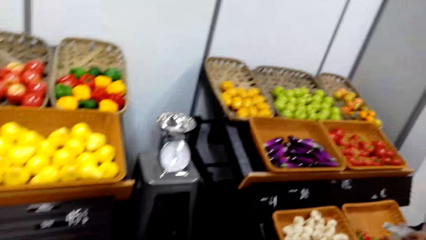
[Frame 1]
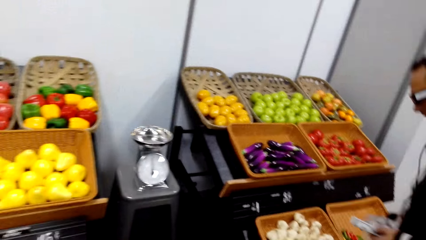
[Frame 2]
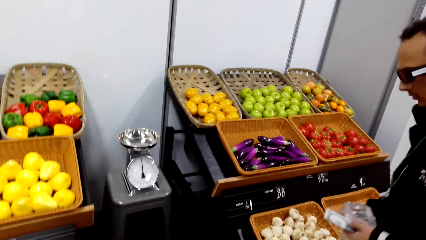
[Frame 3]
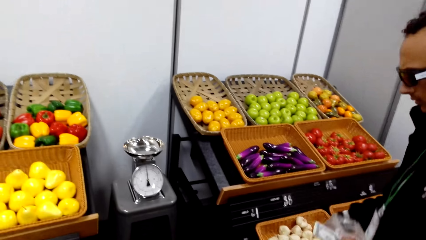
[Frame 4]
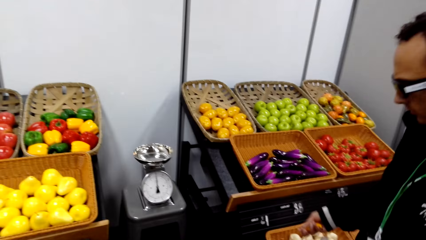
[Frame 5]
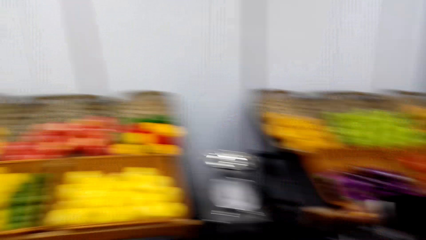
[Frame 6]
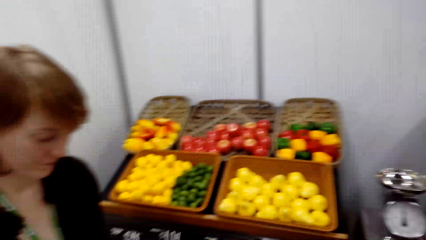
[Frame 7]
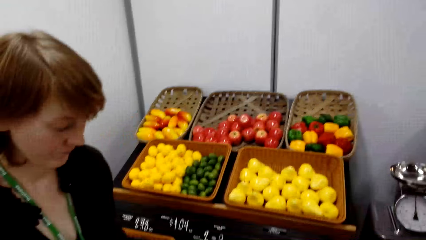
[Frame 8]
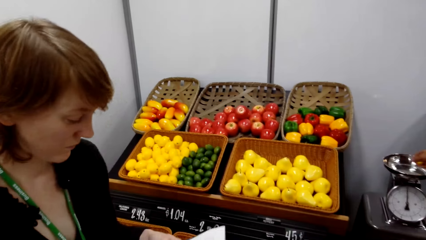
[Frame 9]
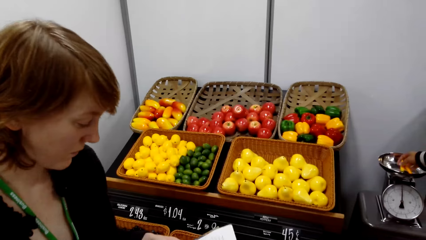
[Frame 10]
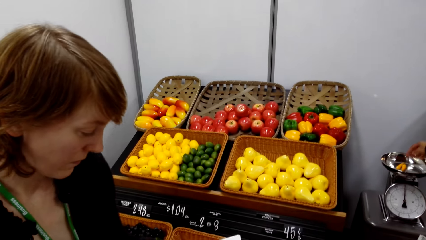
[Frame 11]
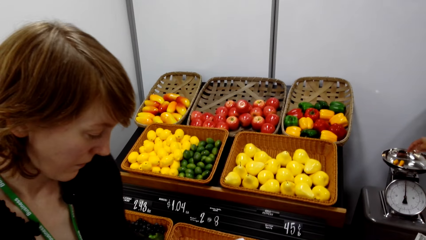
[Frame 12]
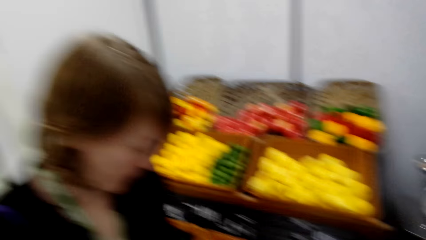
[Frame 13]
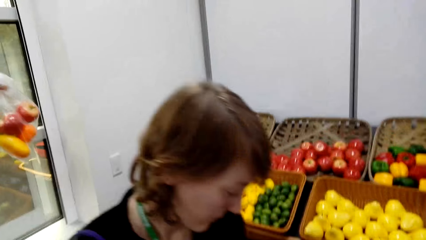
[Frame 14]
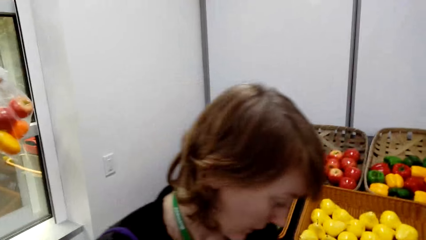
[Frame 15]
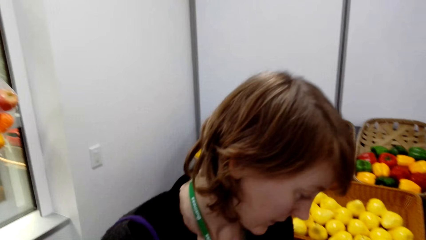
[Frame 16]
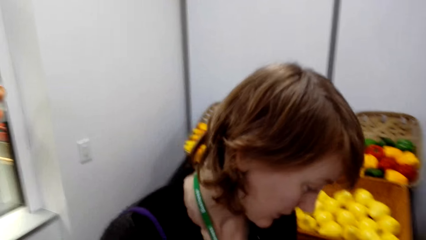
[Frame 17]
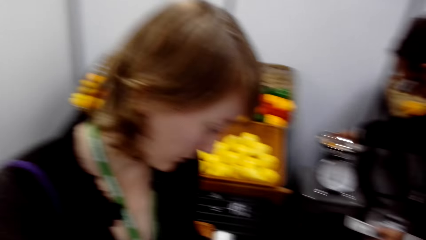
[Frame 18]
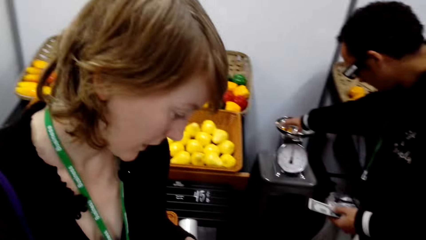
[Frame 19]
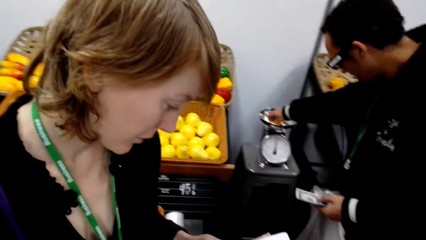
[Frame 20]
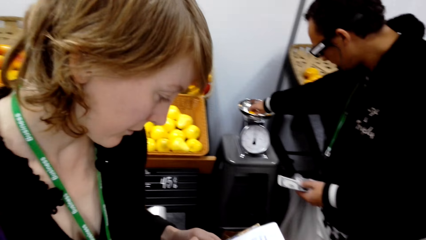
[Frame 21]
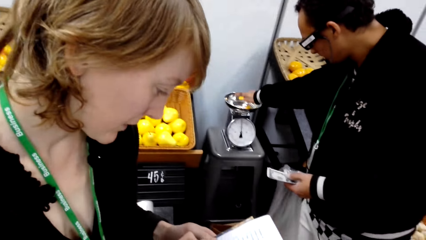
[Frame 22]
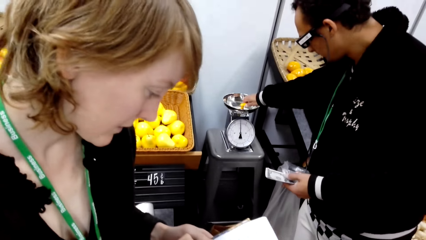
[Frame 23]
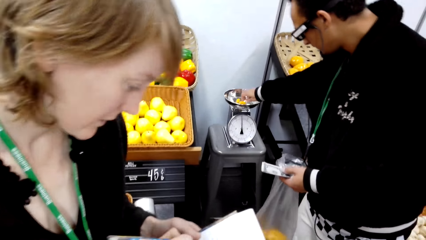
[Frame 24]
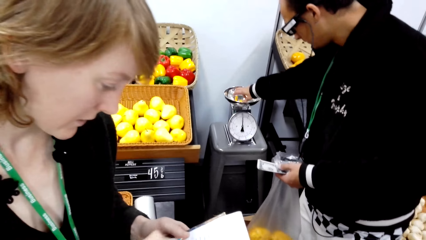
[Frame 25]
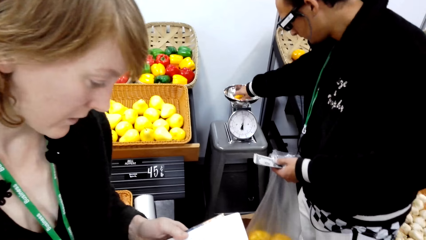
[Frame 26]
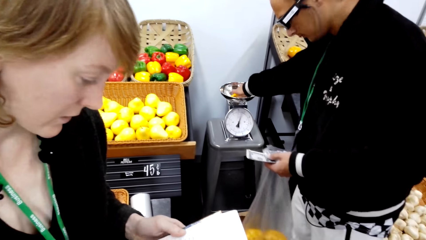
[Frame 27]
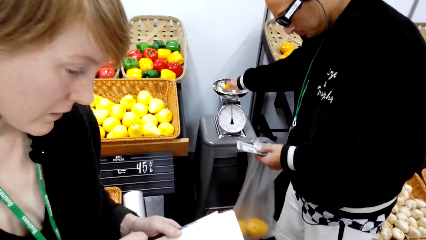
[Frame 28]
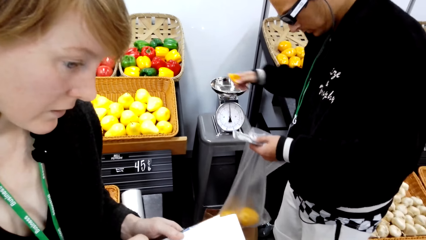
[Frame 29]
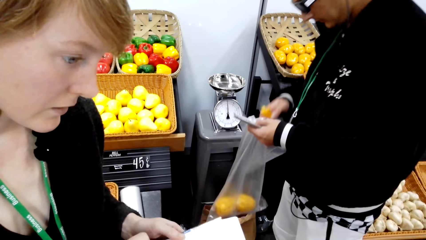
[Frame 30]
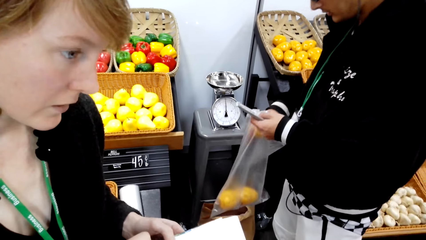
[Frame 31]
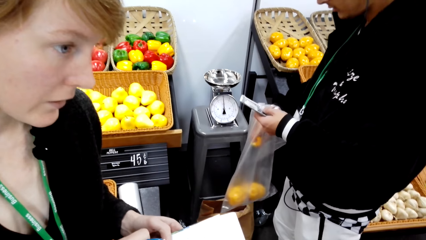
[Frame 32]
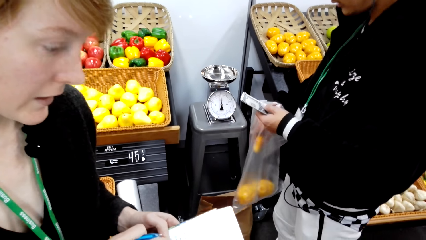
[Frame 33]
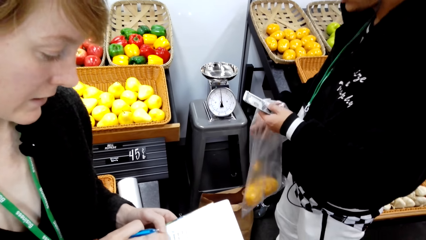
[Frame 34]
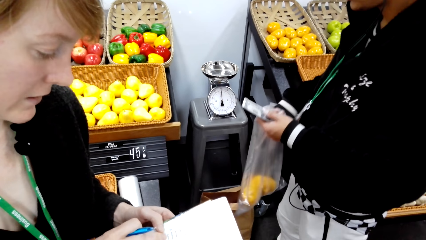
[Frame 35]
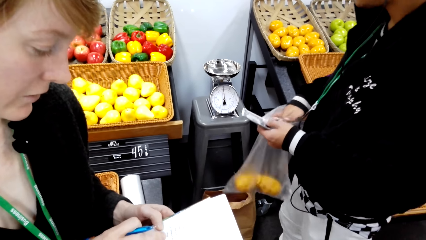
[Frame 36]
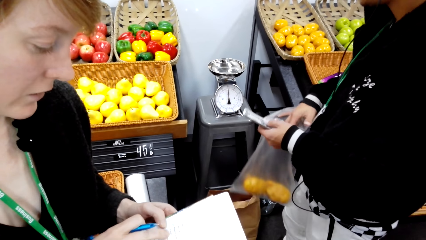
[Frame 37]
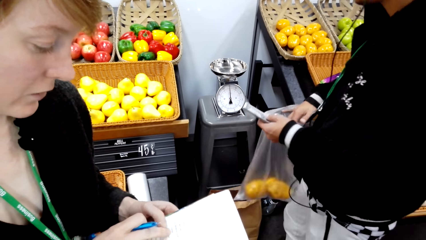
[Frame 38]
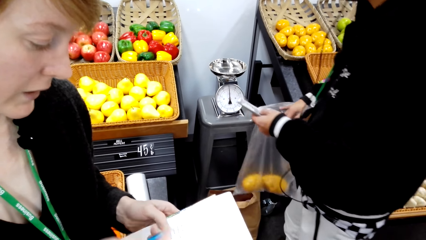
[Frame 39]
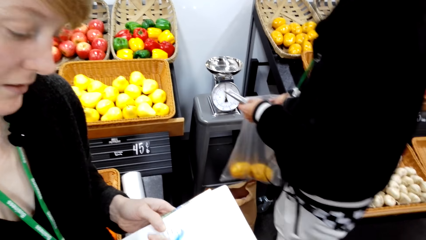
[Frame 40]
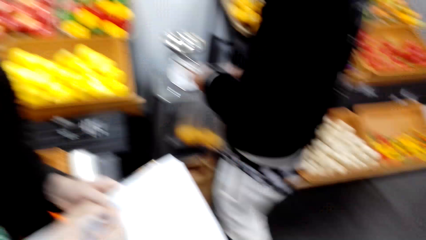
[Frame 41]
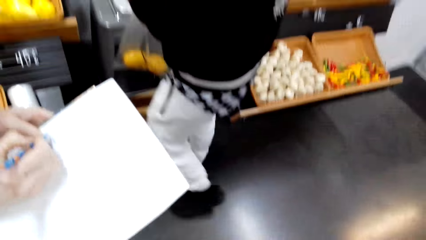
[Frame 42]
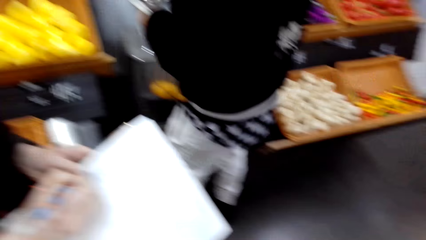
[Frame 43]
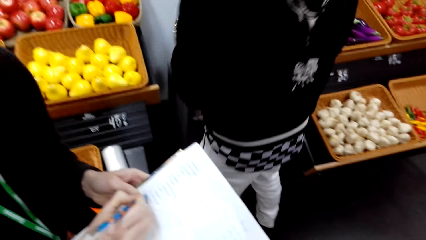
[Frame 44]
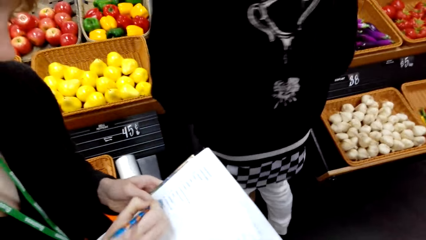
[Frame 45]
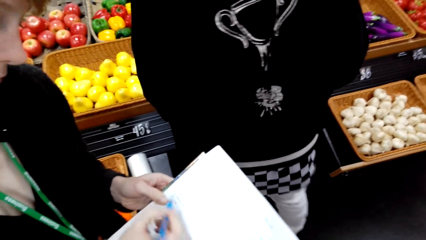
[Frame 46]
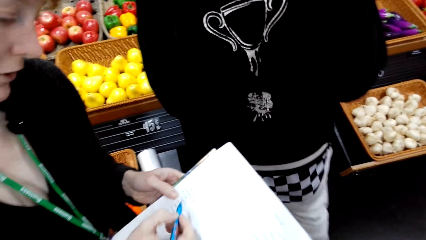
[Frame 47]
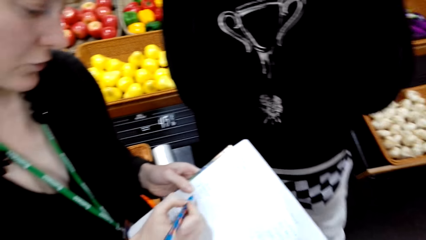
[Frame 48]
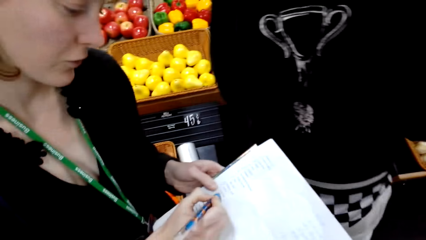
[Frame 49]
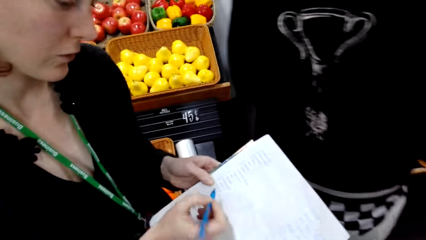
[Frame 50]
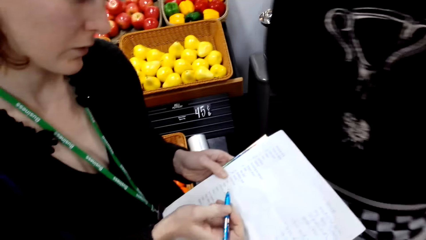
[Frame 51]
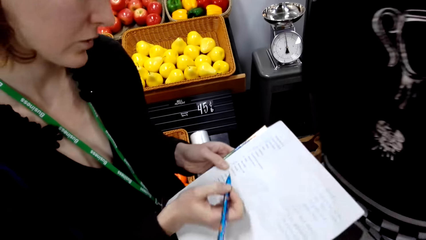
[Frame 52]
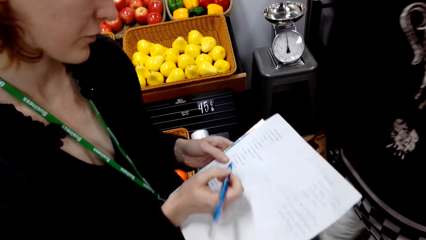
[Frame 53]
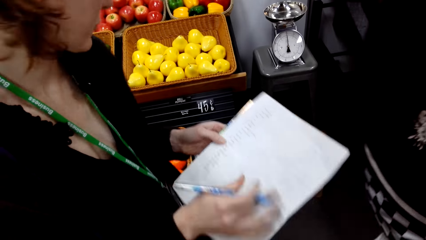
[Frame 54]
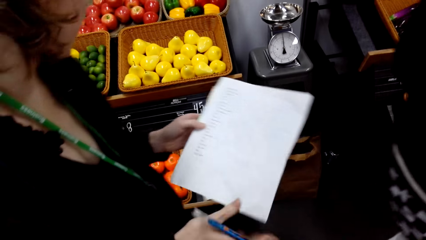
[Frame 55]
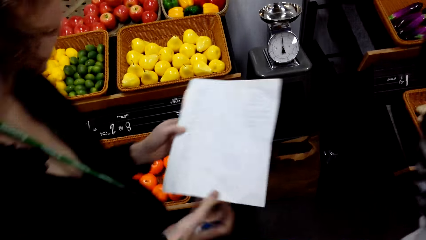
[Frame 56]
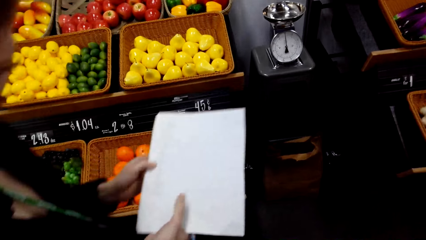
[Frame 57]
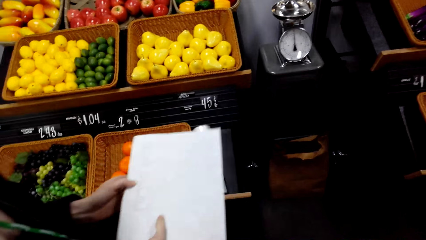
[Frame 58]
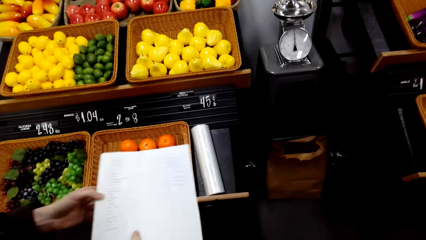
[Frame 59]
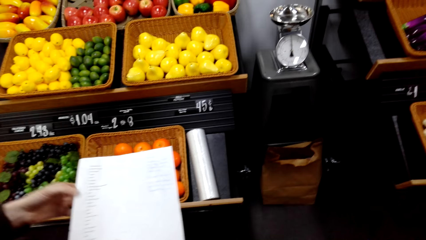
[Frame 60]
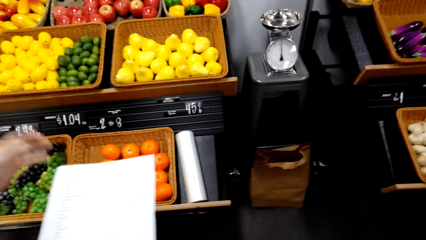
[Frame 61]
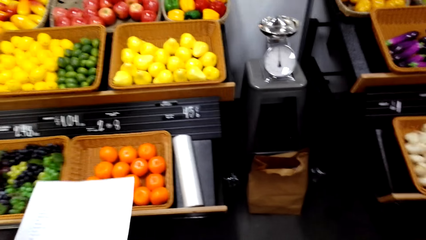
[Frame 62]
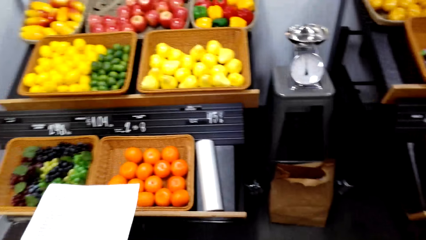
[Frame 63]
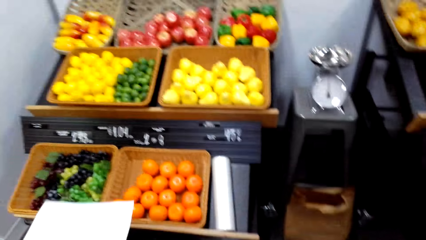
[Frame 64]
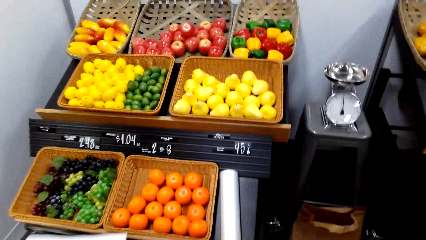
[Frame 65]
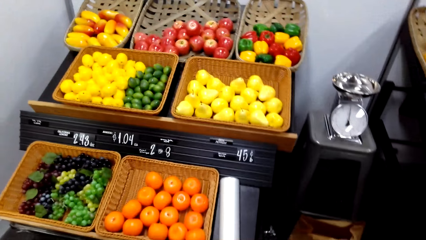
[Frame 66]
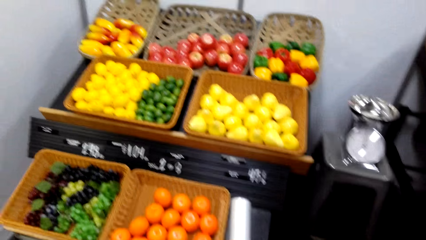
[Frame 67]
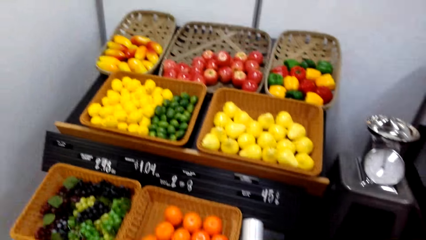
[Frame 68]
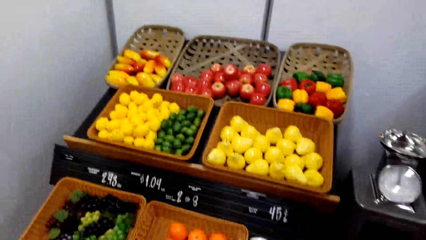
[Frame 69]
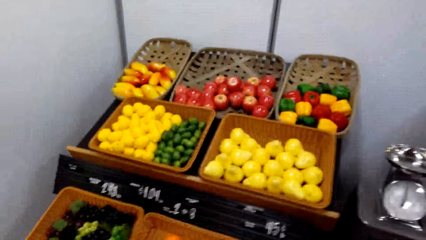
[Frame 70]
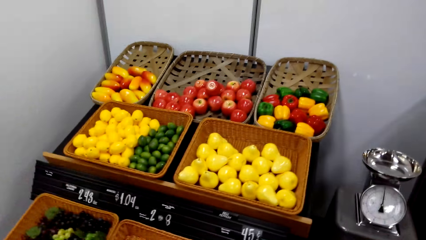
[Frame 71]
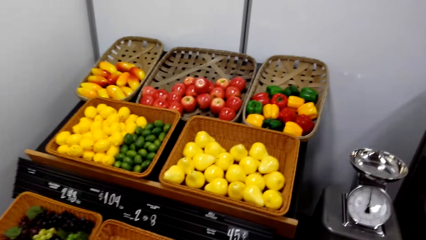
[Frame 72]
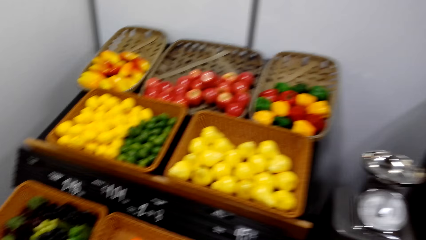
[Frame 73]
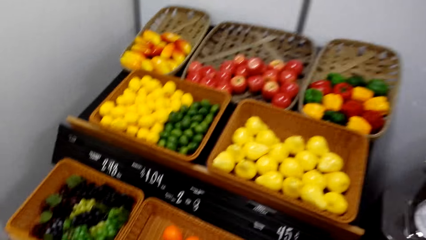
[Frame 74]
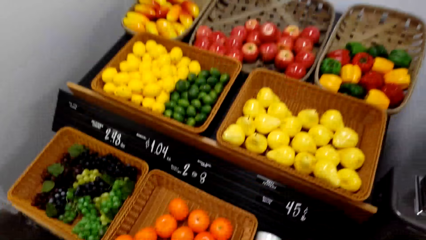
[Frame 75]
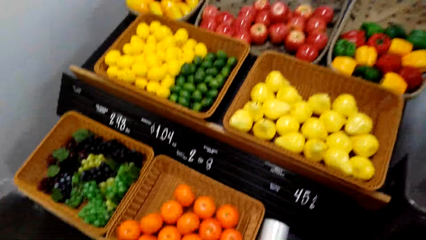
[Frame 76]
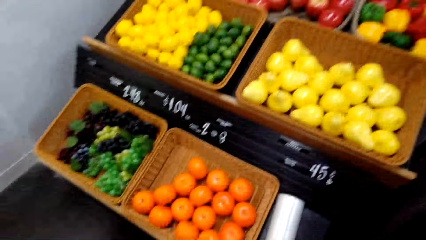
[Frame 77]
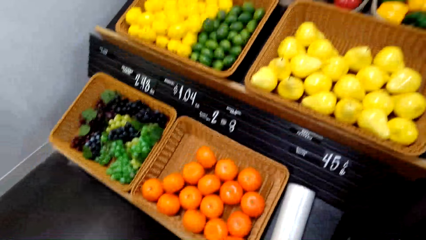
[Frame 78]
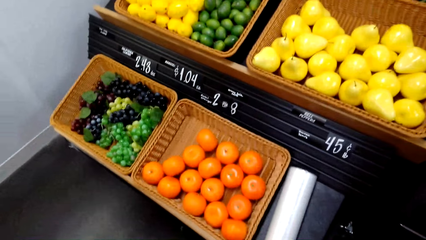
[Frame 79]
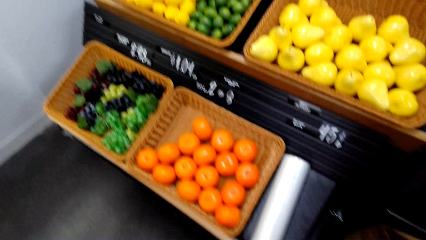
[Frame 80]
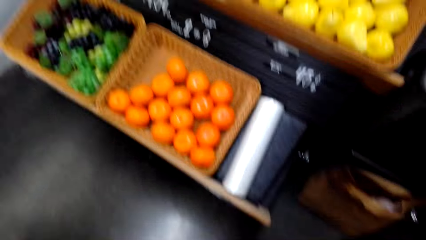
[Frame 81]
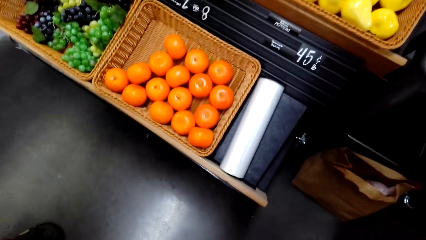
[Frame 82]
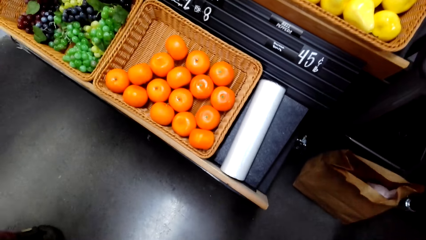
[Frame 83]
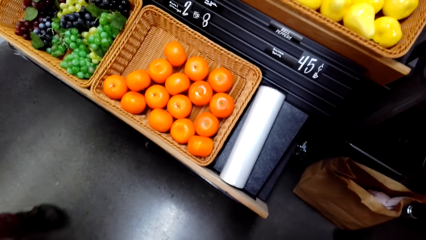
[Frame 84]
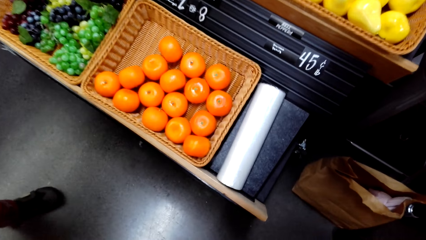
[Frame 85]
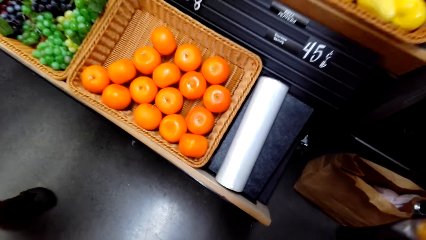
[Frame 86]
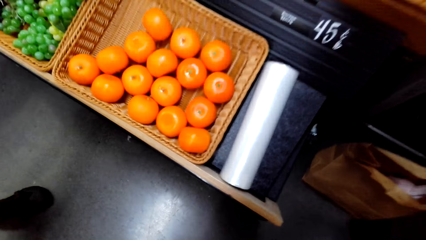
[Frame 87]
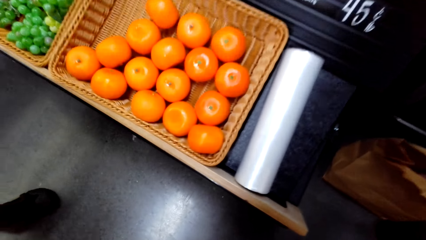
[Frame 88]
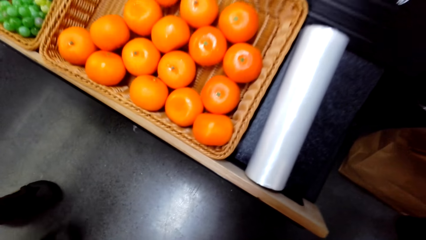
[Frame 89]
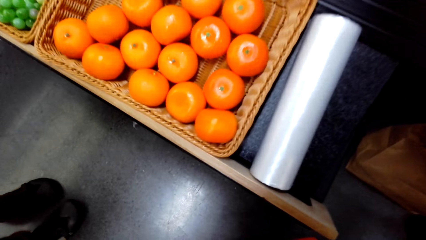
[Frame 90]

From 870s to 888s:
The camera wearer talks with a lady. The lady walks around. The lady talks. A man holds something. The lady talks again. The man holds something again. The man holds a plastic bag. Someone reads the paper. The camera wearer talks with the lady. The man puts something on the plastic bag. The lady talks with the camera wearer and holds the paper. The lady writes on the paper. The man walks around. The camera wearer talks with the lady. They talk with the lady again. The lady holds the paper. The camera wearer talks with the lady and looks around.
